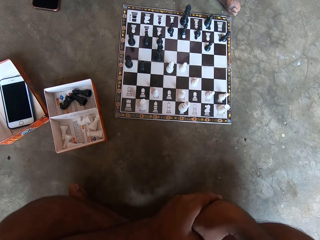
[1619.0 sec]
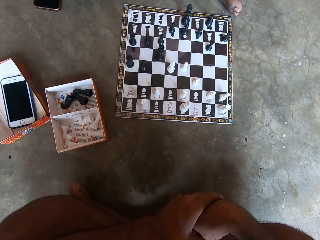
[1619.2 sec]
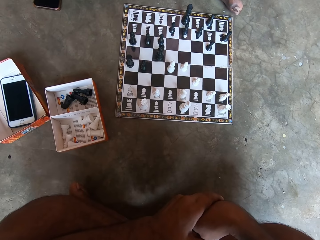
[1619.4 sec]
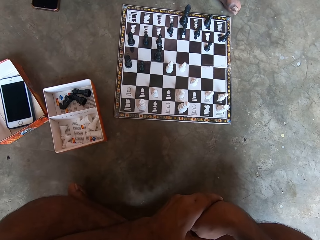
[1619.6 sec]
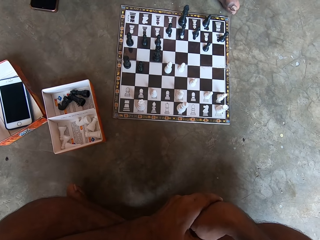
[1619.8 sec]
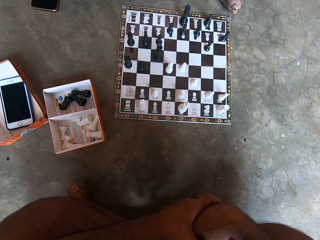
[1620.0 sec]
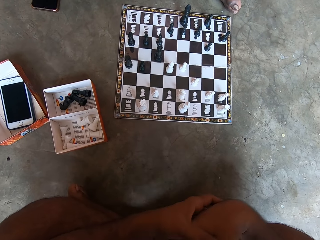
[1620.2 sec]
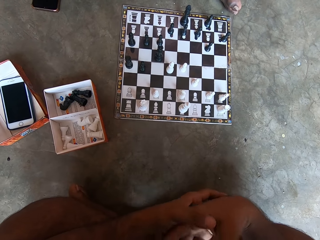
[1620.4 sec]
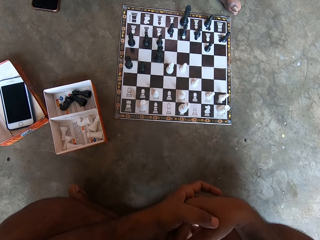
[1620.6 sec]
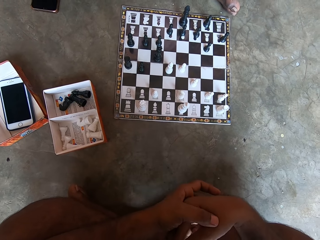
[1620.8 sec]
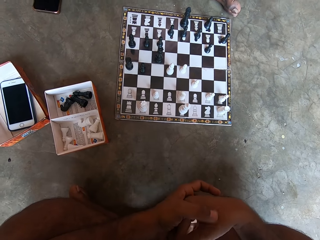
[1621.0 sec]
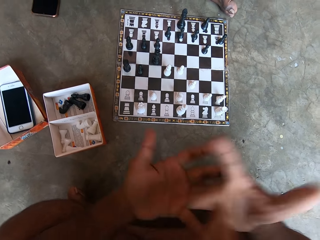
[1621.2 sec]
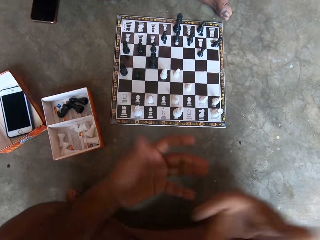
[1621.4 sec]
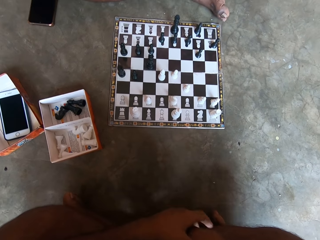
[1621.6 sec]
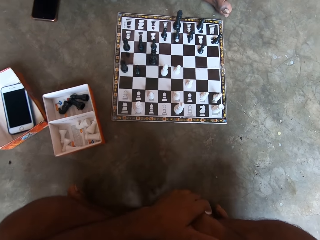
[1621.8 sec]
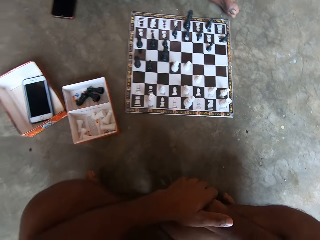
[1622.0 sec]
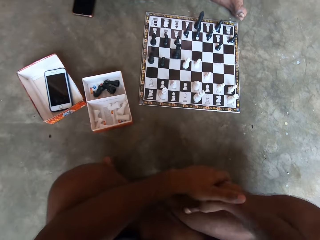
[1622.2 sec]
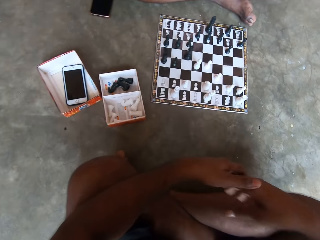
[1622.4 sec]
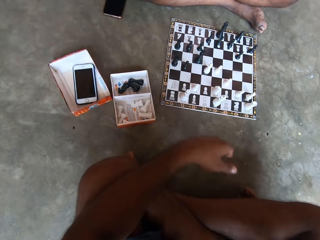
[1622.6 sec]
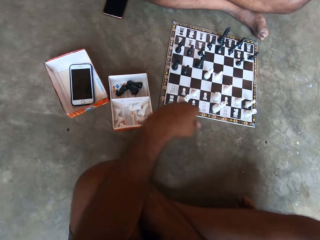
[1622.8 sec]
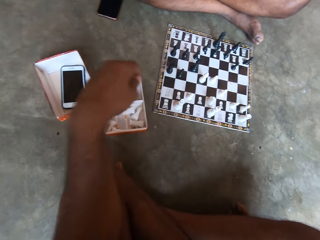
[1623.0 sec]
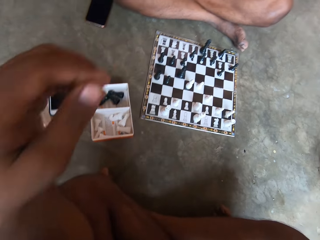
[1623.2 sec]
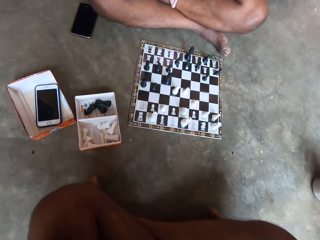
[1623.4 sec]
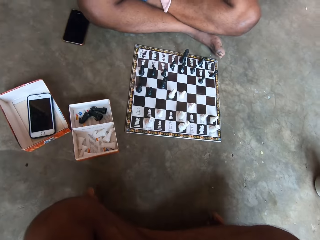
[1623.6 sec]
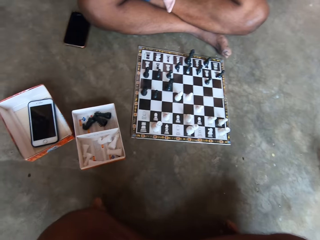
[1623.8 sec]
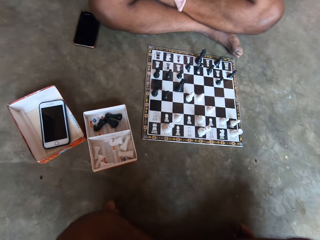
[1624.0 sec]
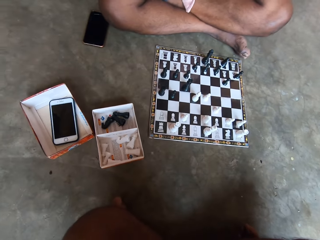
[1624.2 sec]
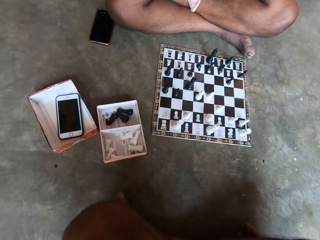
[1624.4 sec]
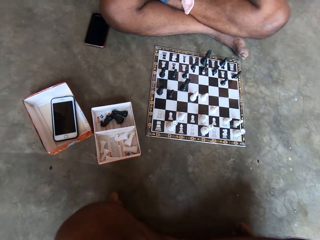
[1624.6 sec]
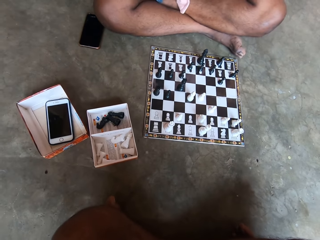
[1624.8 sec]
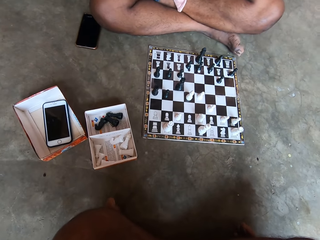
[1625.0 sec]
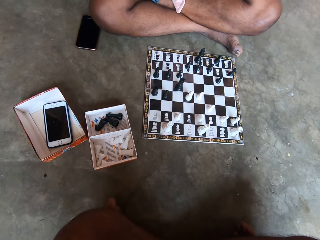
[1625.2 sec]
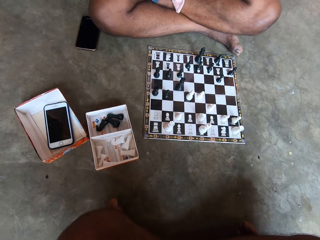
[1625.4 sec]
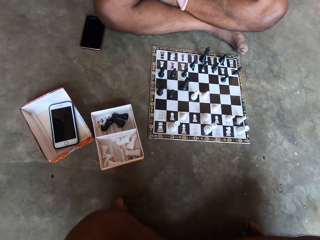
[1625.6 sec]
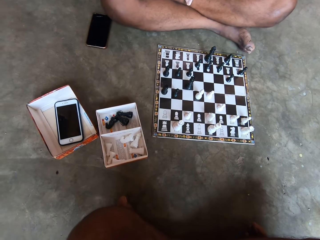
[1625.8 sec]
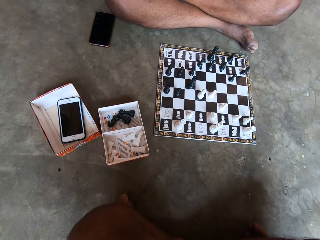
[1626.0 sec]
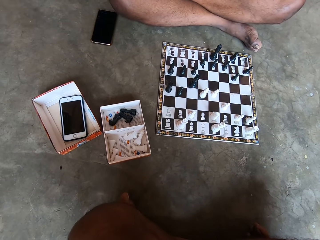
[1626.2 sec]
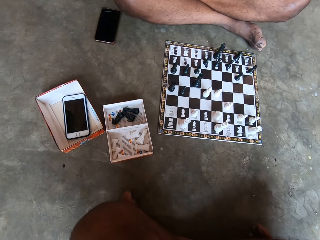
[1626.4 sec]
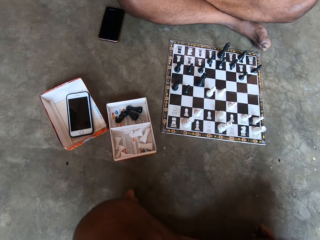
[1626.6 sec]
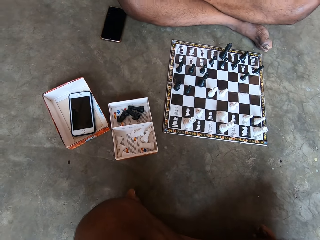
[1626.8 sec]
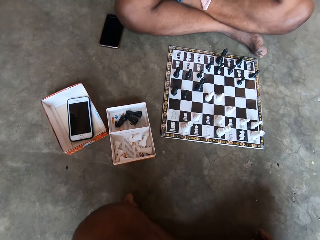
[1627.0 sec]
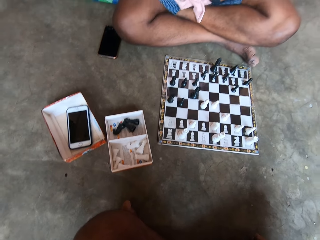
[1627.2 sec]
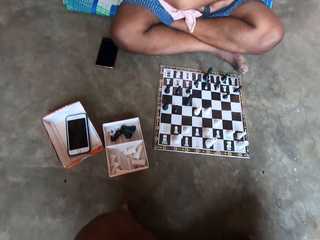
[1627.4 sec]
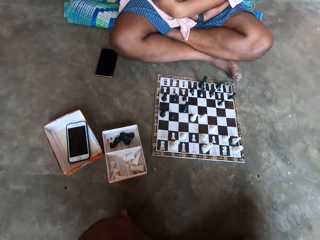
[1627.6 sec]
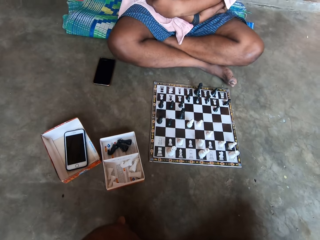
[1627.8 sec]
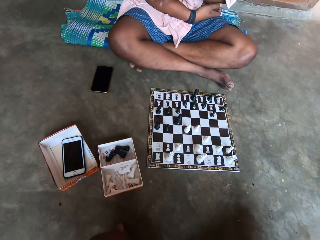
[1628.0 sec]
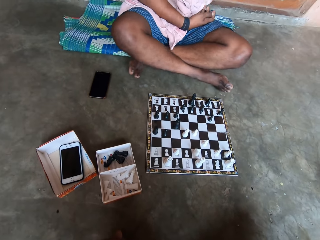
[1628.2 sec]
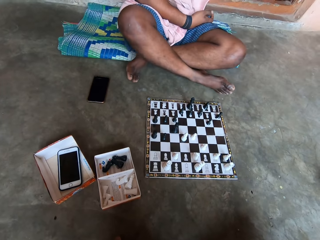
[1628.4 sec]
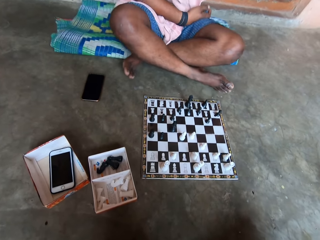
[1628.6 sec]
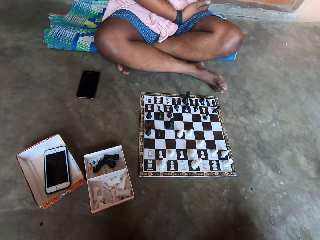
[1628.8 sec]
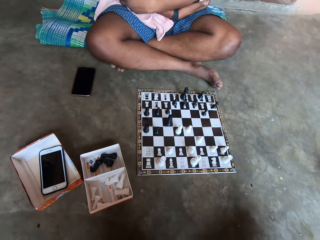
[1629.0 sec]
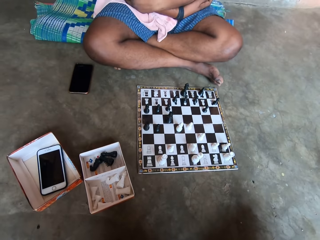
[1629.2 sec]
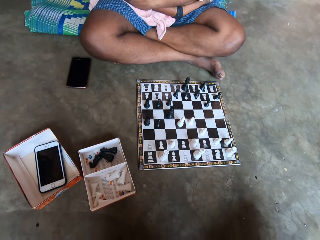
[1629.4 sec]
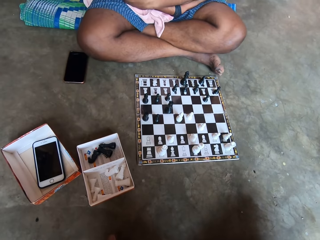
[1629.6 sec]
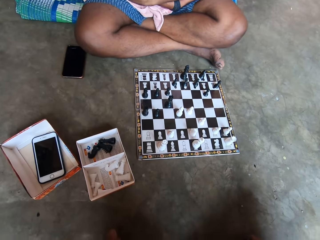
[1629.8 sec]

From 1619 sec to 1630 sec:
The camera wearer moves his hands. He looks at the chessboard. A man moves on the floor.

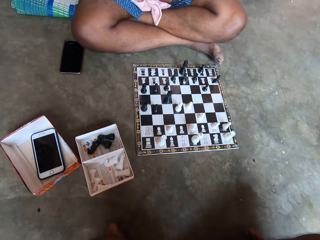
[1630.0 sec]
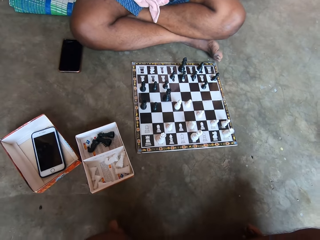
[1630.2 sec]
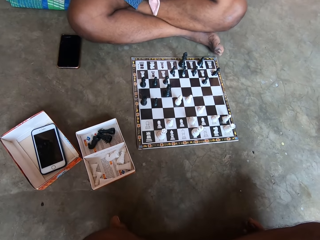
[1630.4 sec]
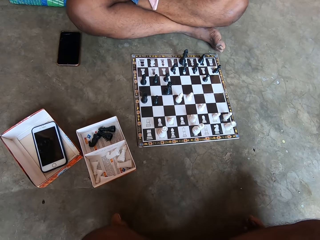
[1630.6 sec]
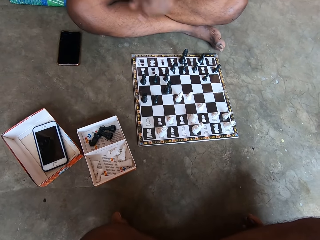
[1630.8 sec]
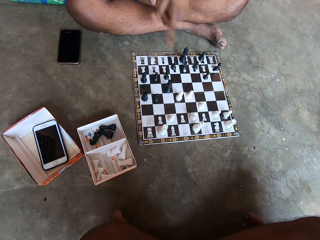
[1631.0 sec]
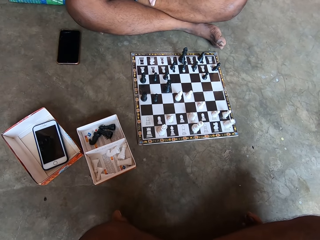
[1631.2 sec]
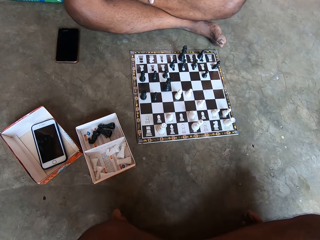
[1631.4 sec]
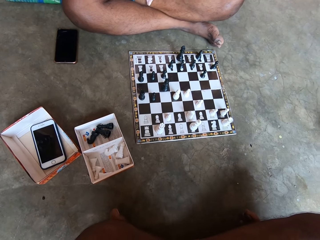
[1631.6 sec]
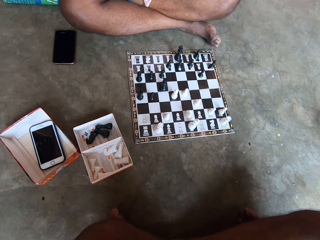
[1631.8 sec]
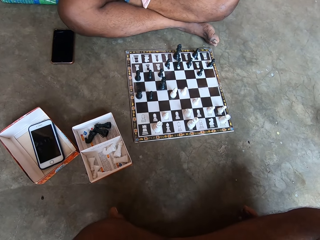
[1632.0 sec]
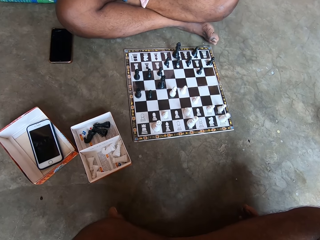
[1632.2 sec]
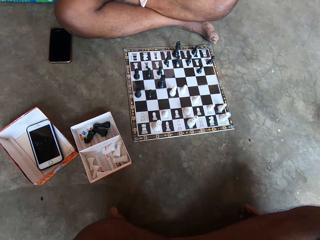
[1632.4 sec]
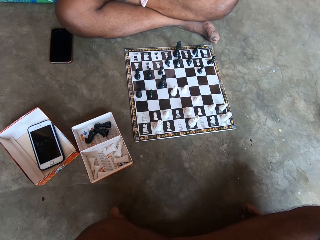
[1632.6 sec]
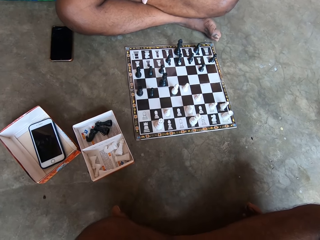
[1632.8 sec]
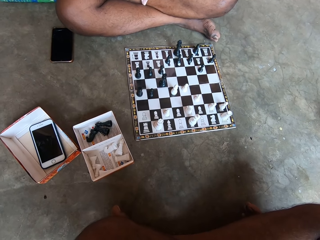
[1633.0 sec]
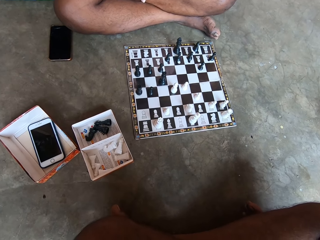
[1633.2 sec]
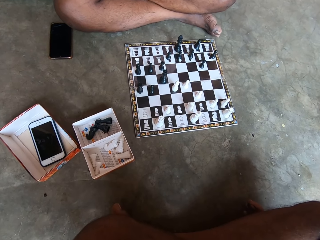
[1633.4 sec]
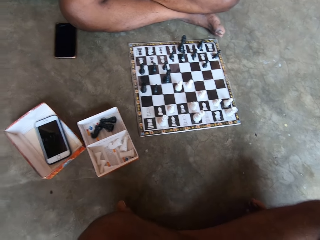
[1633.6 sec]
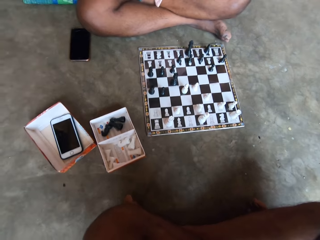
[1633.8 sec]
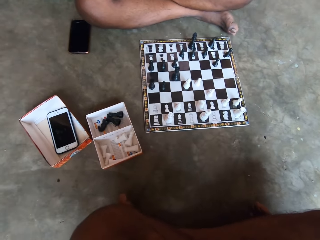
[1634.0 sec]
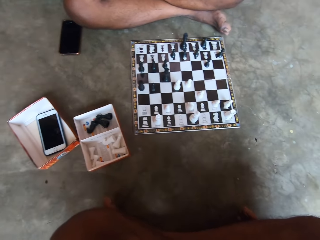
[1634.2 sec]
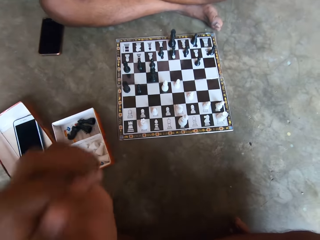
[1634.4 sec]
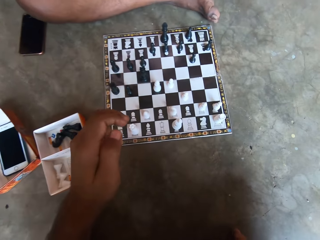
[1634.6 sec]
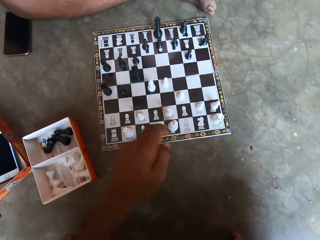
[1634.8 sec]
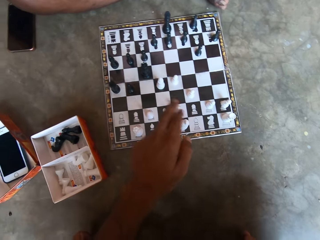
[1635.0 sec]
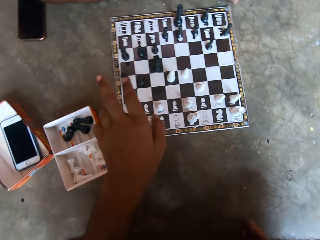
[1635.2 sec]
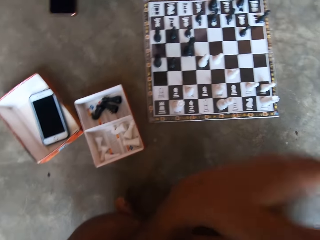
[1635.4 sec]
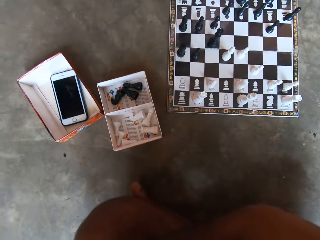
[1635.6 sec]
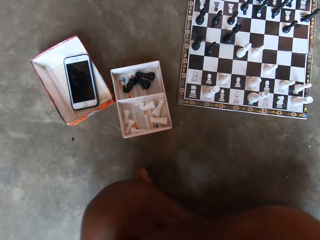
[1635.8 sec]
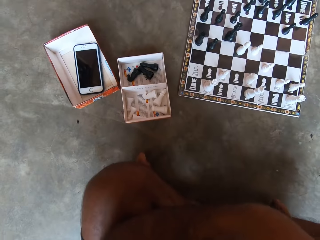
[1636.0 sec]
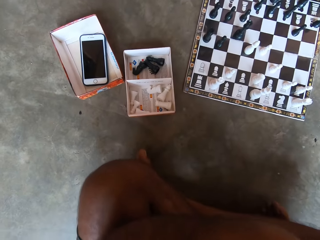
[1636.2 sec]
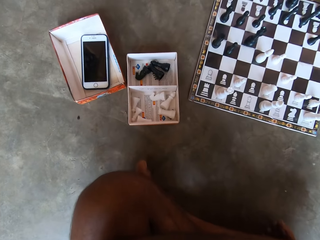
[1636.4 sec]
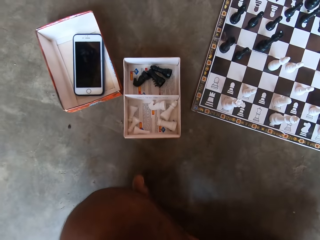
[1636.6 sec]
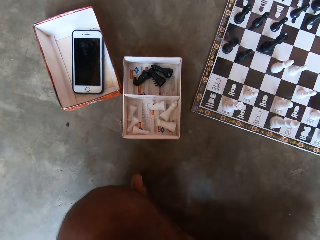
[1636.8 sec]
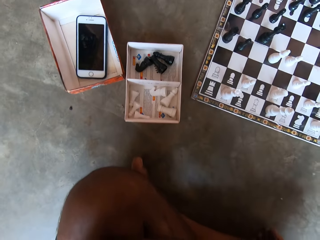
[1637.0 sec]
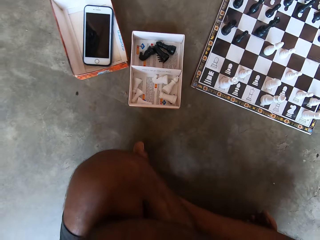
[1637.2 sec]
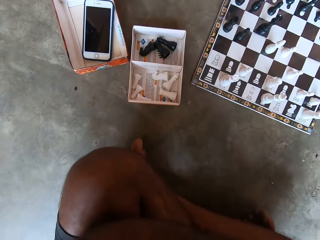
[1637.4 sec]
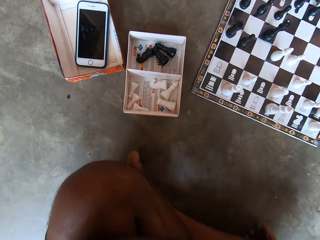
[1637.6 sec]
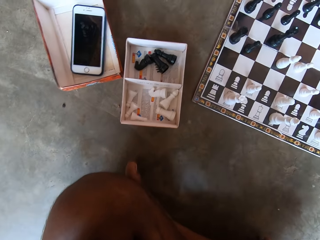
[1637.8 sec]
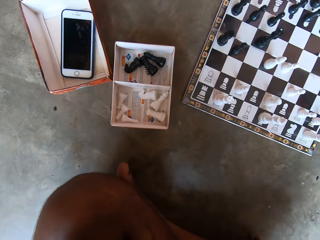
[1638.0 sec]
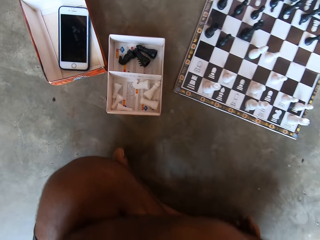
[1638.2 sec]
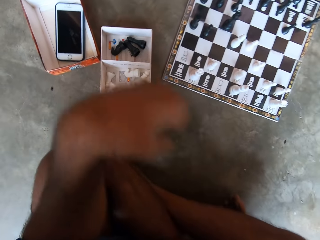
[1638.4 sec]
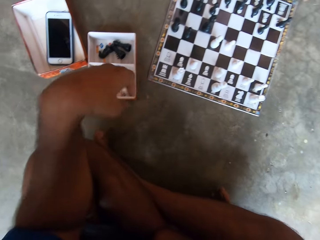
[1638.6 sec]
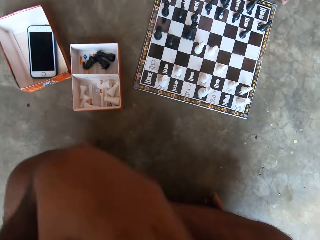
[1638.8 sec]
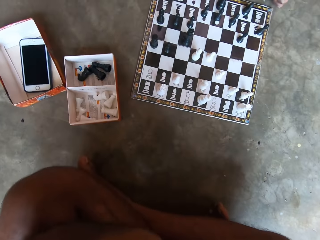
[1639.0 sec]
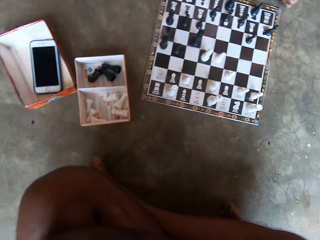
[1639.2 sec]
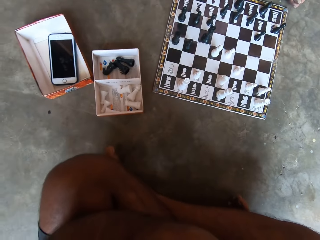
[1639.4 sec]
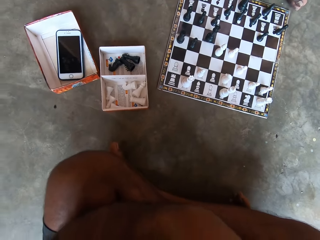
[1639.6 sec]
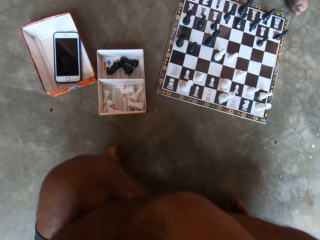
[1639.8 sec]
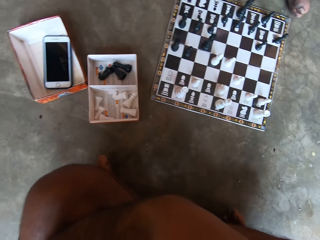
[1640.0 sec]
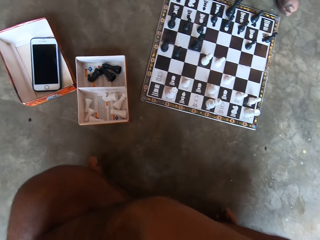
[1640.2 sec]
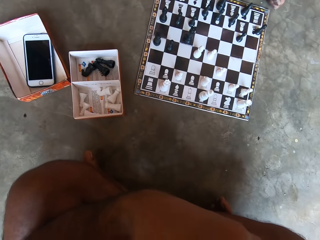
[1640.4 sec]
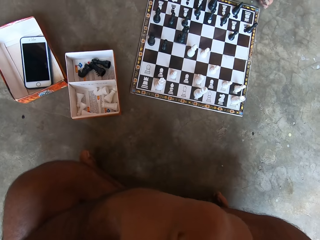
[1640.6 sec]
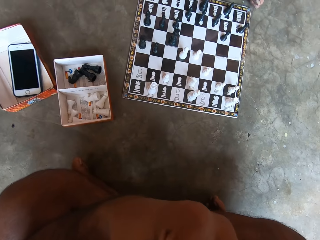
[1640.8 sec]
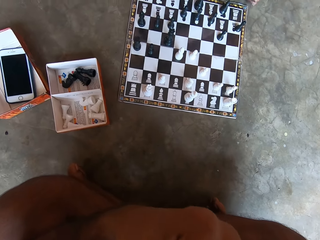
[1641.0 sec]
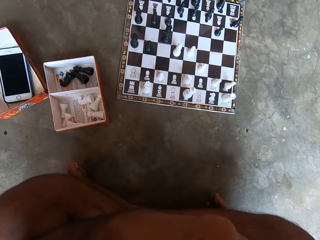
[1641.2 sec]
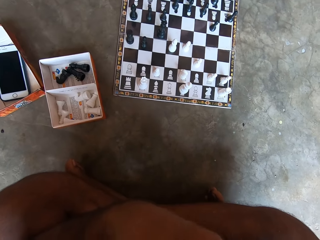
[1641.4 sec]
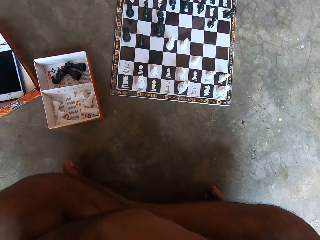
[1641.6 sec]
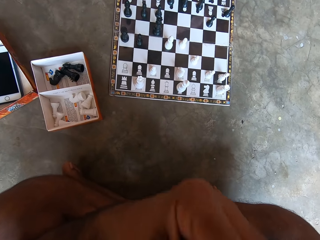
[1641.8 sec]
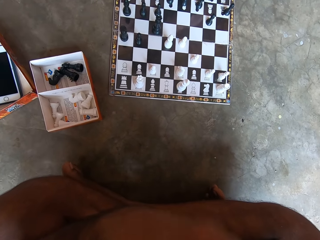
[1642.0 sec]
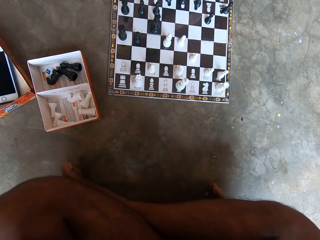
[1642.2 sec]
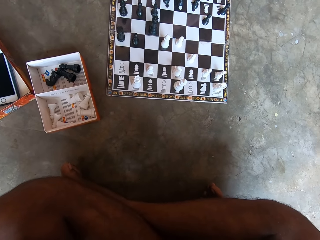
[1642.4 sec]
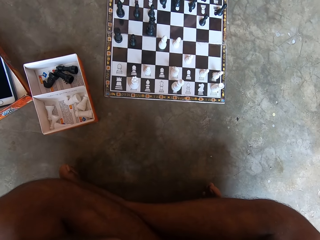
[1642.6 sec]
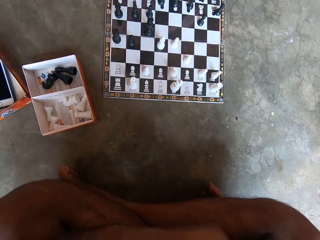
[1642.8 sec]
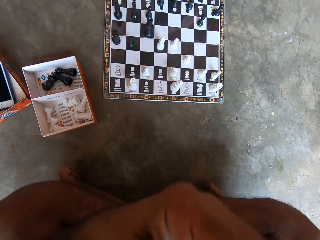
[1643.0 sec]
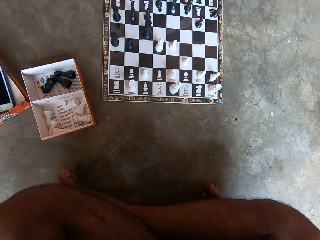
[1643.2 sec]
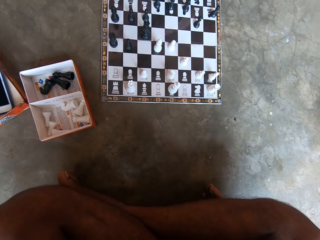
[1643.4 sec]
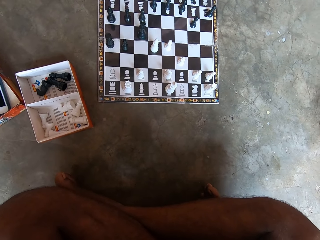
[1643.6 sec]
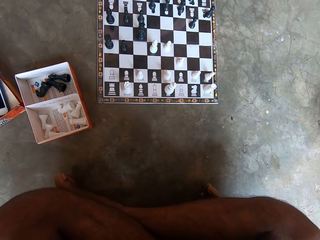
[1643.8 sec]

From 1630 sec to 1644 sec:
A man moves the hand. The man points at the chessboard. The camera wearer looks at the chessboard. He holds the chess piece, makes hand gestures, pulls his hand off the chess piece and points at the chess piece.
